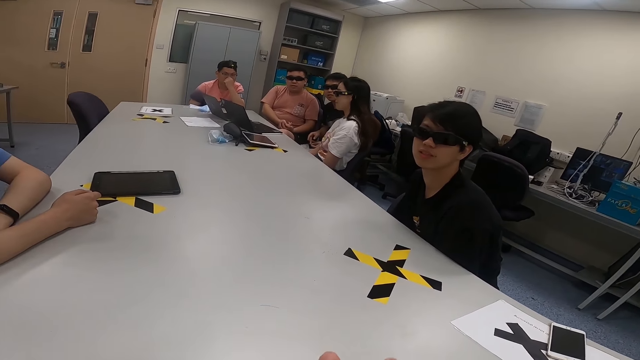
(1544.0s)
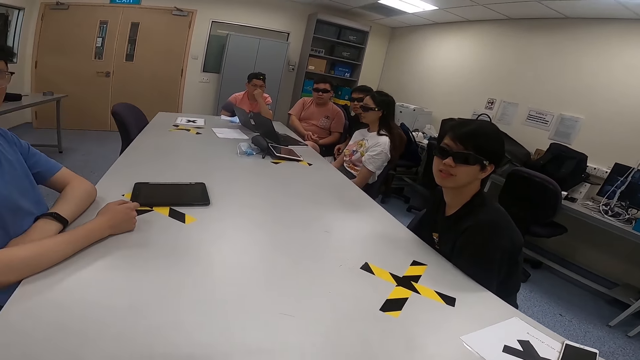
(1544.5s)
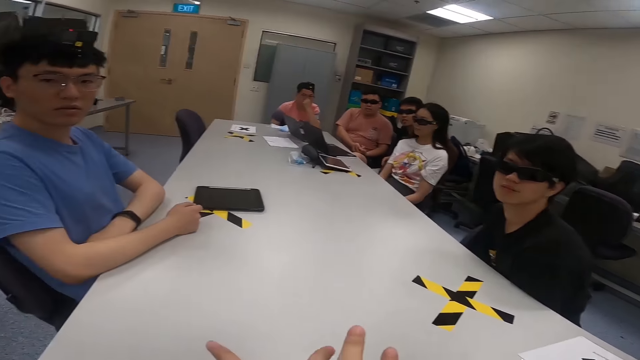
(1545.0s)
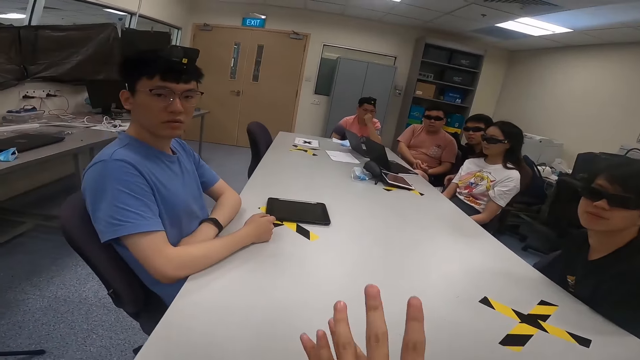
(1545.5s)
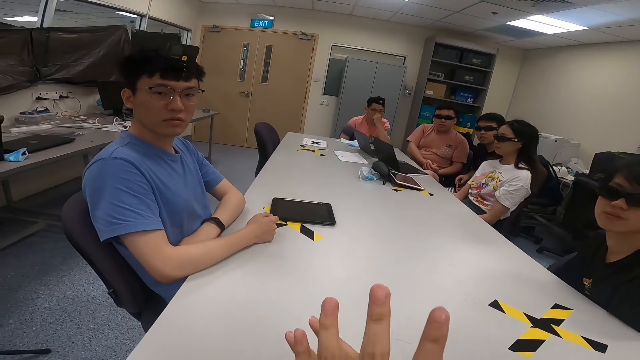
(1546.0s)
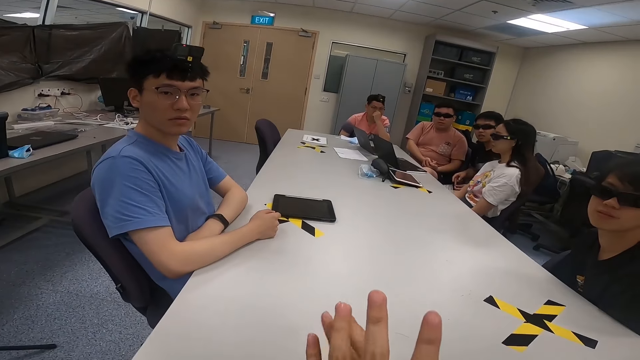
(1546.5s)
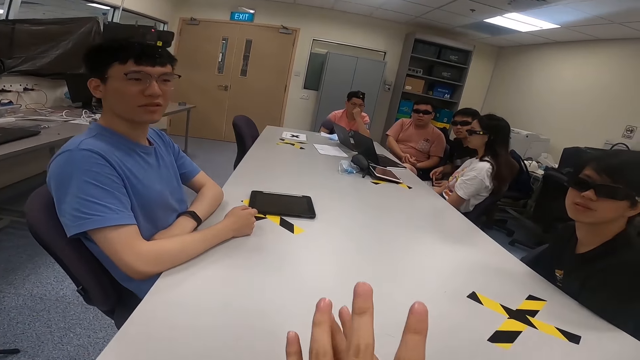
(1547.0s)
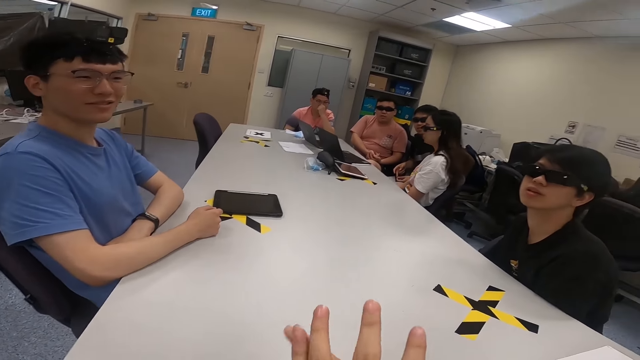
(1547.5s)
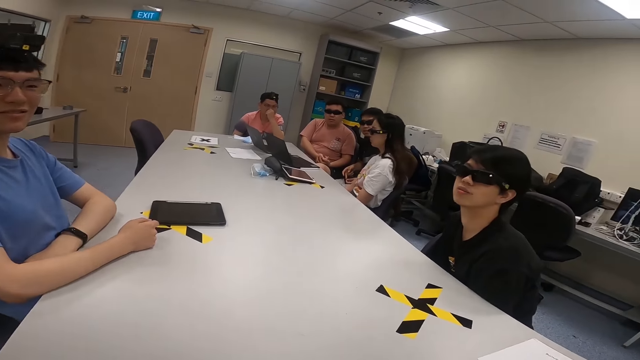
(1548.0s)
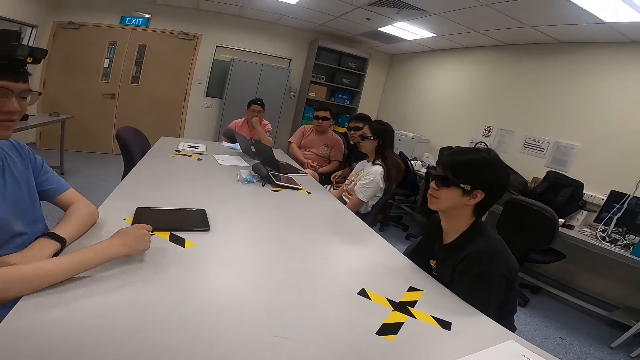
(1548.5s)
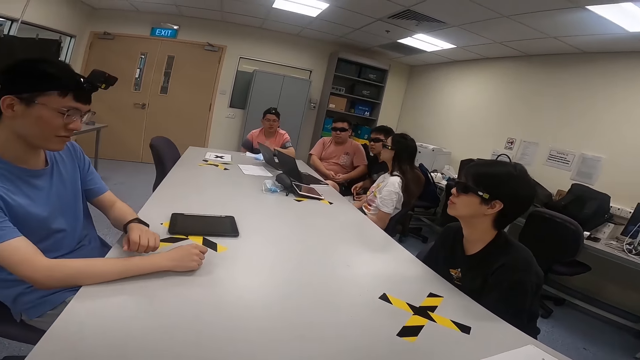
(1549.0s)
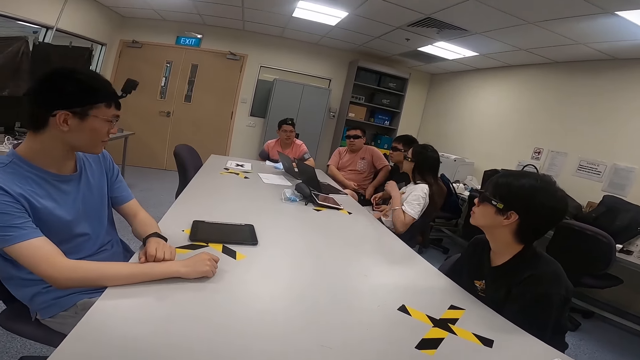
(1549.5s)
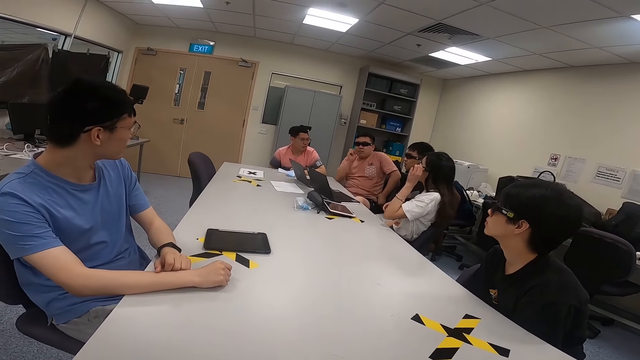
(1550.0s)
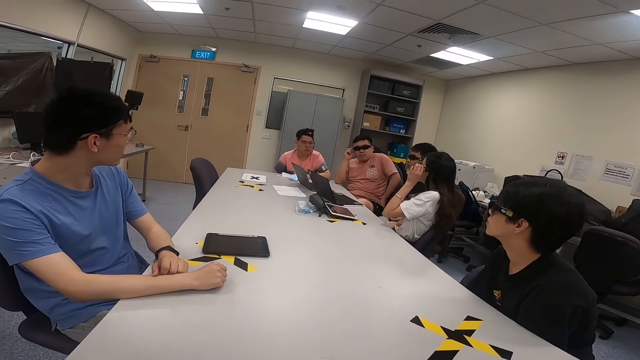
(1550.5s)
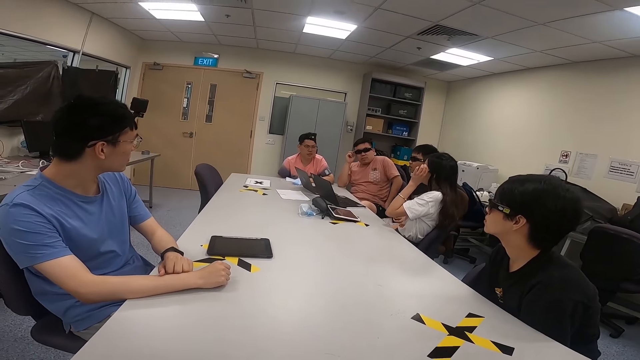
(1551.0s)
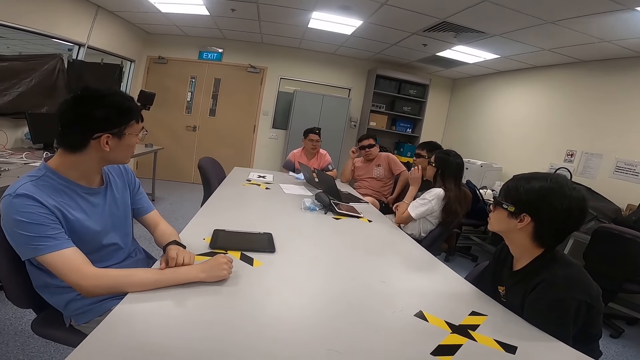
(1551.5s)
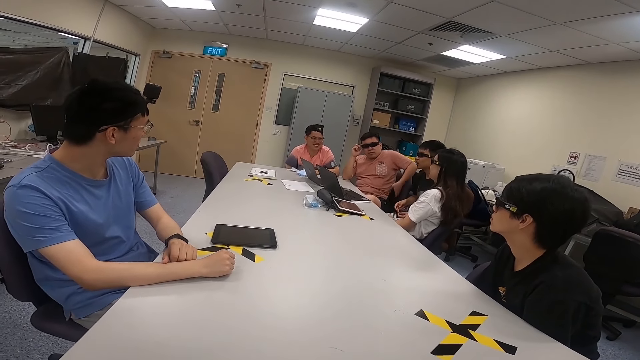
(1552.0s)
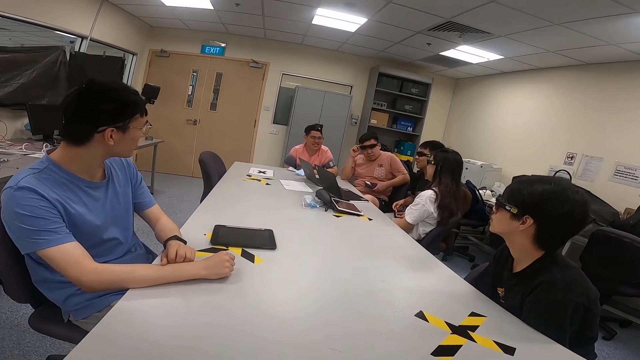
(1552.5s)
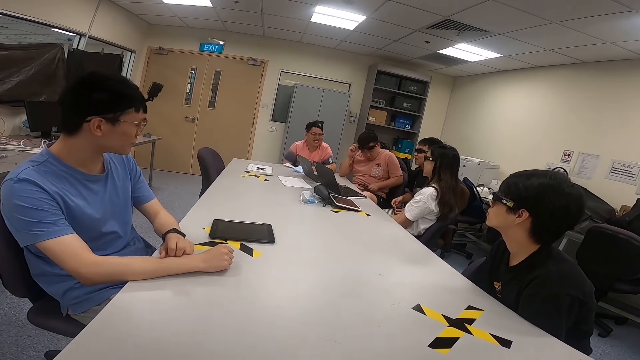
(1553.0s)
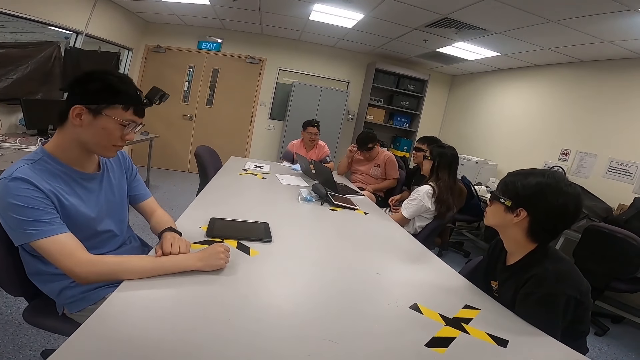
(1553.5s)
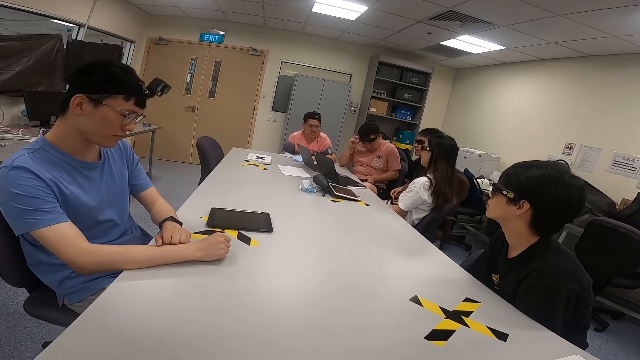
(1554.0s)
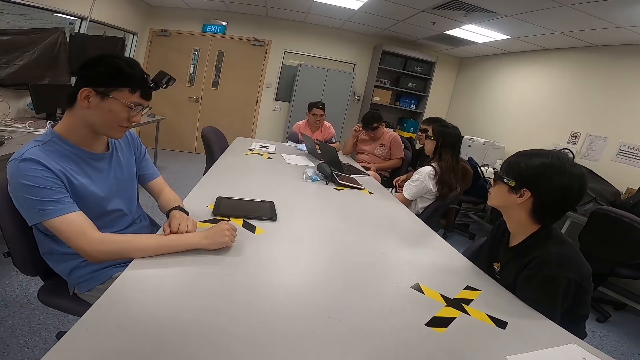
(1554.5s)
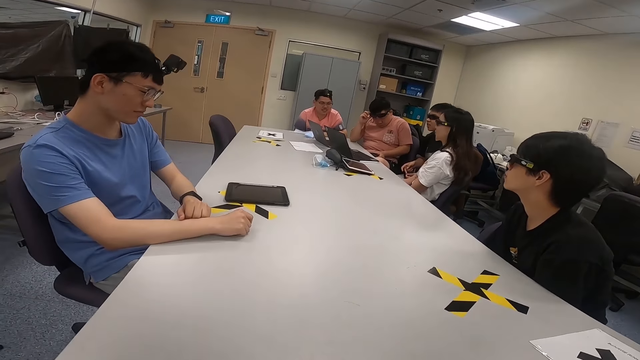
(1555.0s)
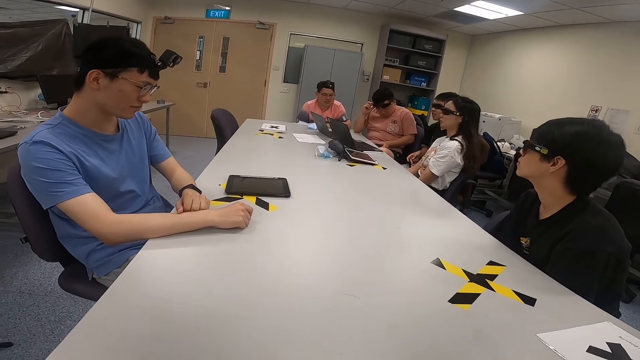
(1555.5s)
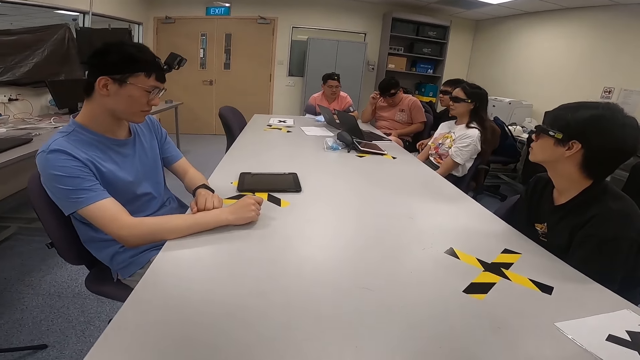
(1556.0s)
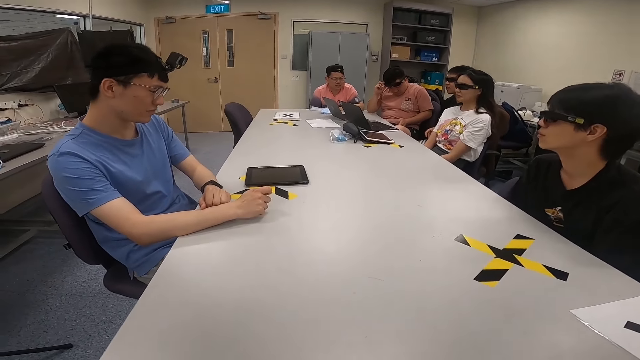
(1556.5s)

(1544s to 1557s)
A lady swings on a chair. The camera wearer moves their hands. The lady touches her sunglasses. A man touches his sunglasses. The man scratches his back. The man removes his phone from his pocket. The man uses the phone.

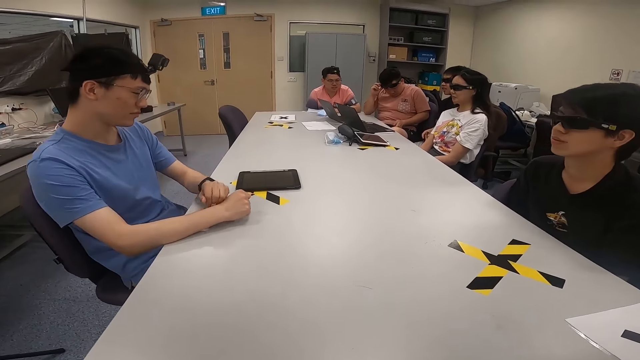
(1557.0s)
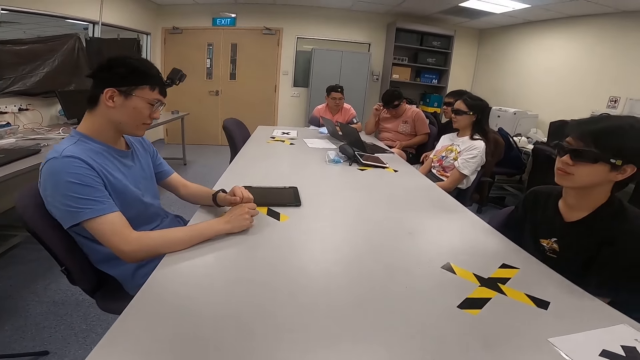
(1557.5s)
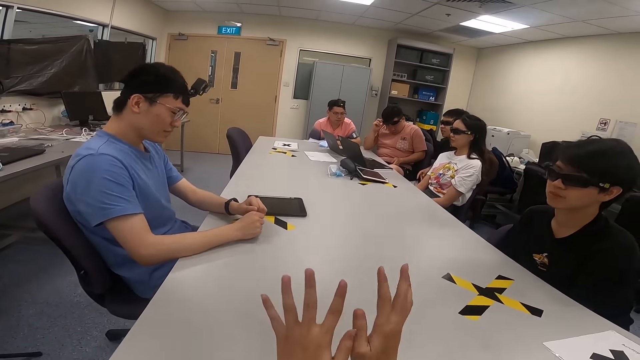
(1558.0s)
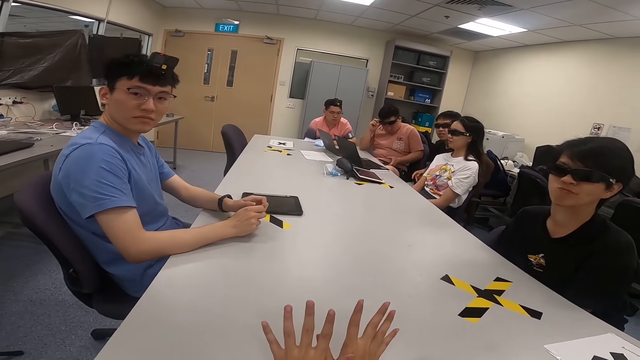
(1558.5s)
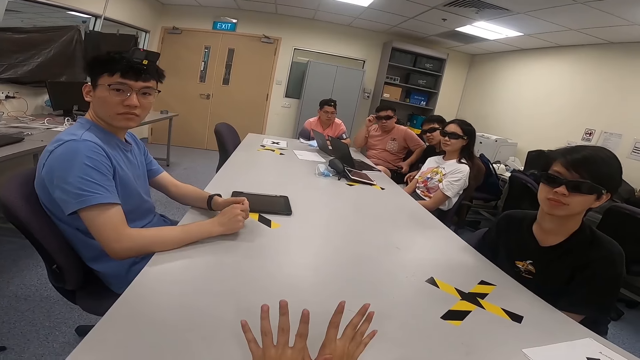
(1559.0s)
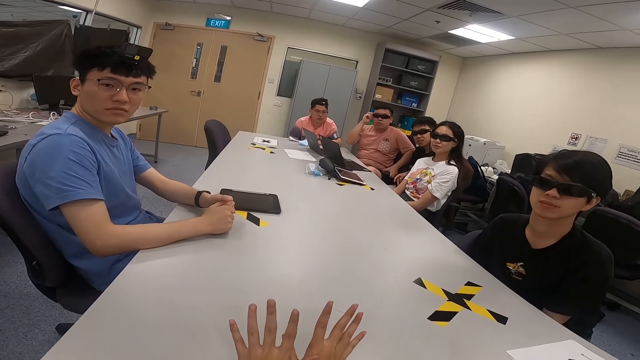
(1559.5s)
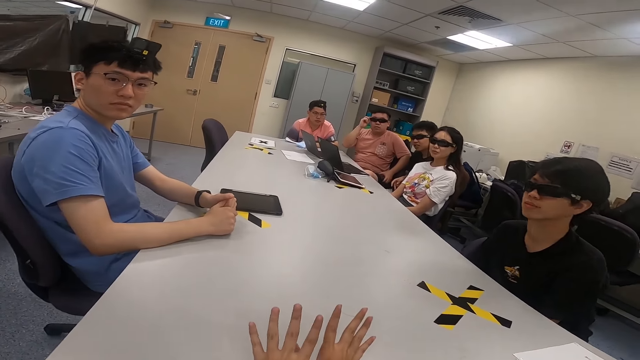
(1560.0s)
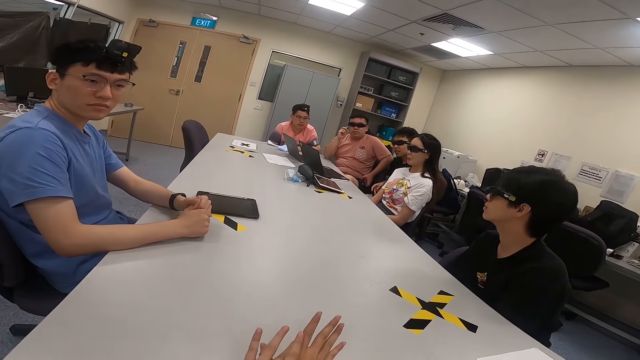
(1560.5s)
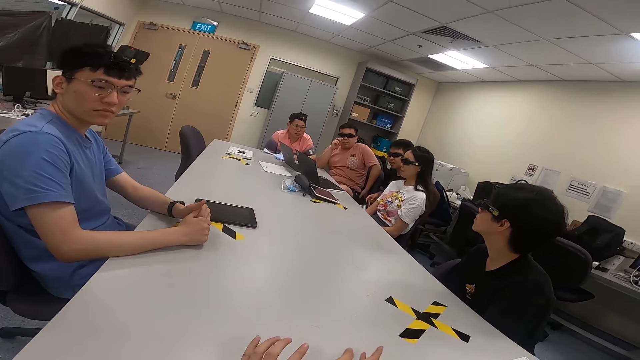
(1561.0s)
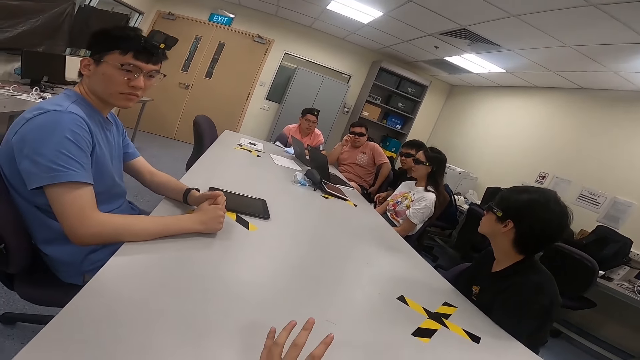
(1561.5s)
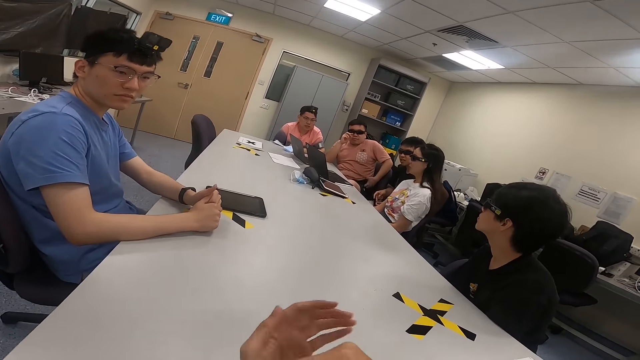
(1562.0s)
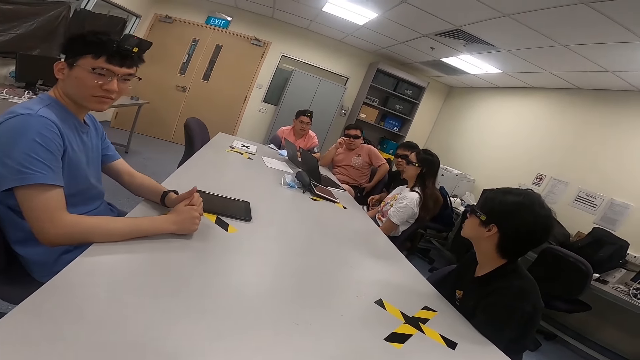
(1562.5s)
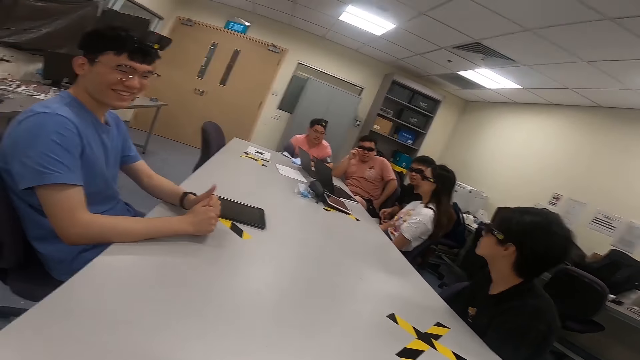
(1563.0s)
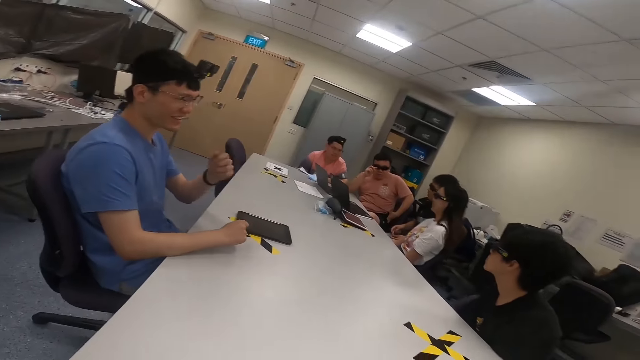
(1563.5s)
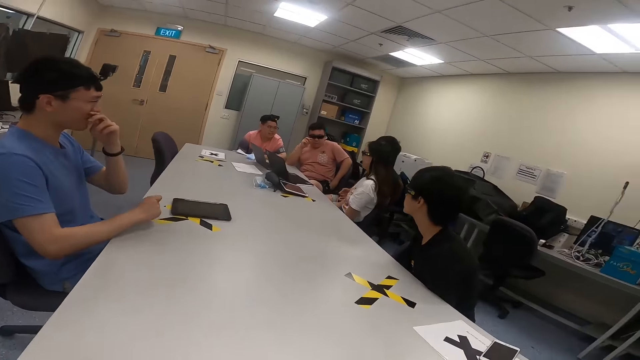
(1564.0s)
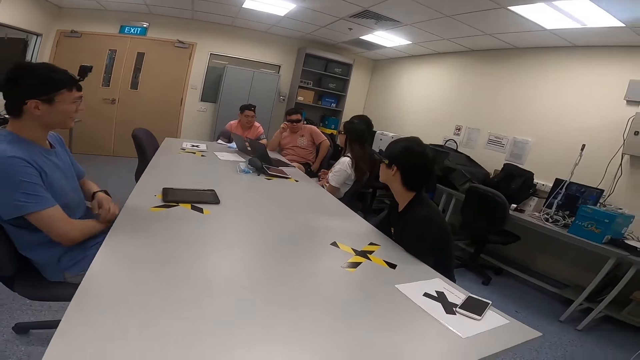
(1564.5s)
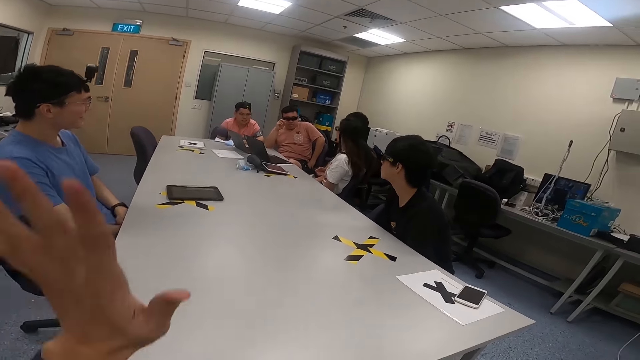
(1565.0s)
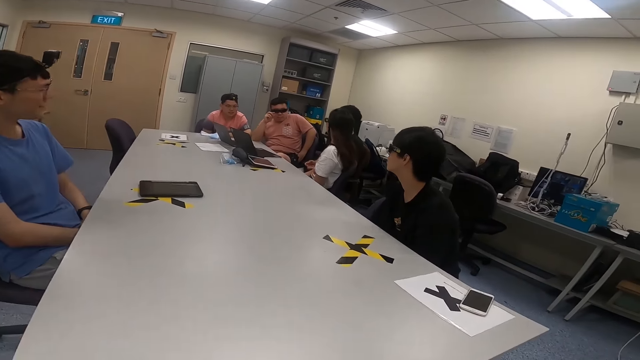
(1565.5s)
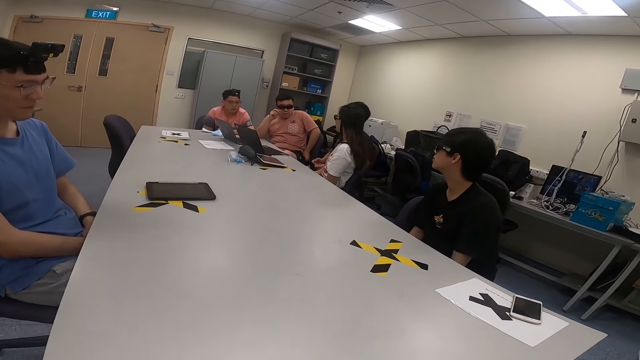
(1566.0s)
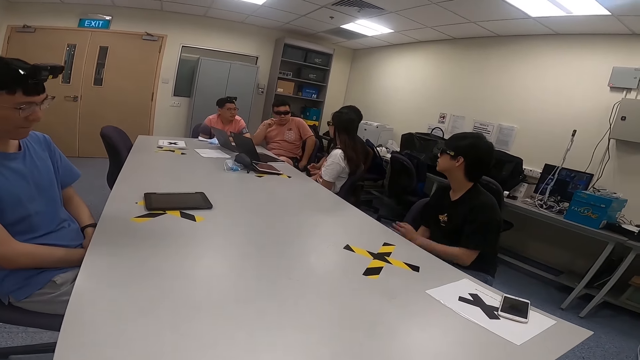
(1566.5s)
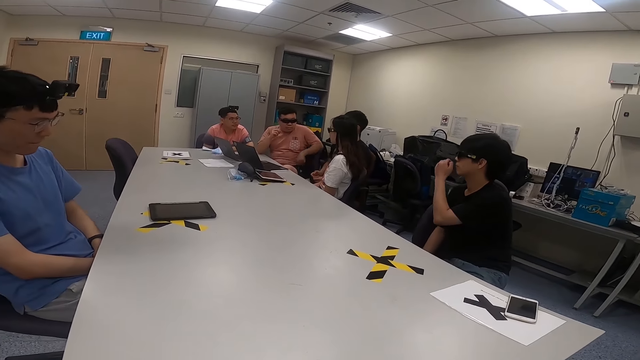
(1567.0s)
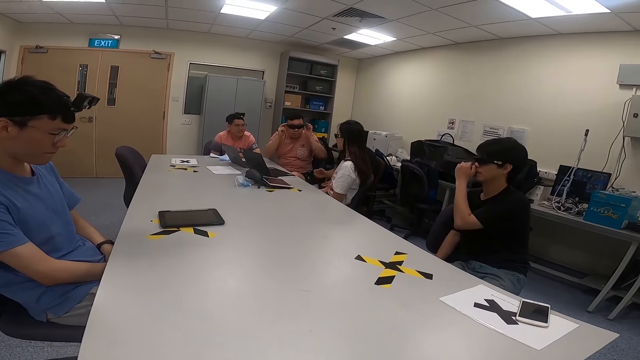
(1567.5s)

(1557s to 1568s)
The camera wearer moves his hands. A man puts his phone in his pocket. Another man touches his nose. The camera wearer moves his hands. He lifts his left hand. Another man touches his nose.
